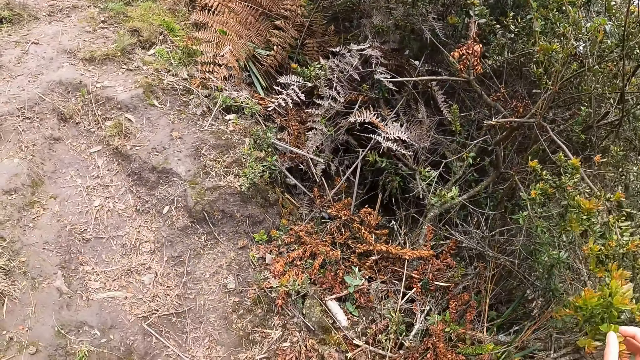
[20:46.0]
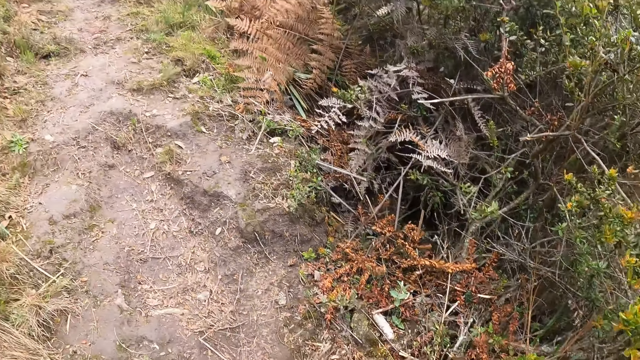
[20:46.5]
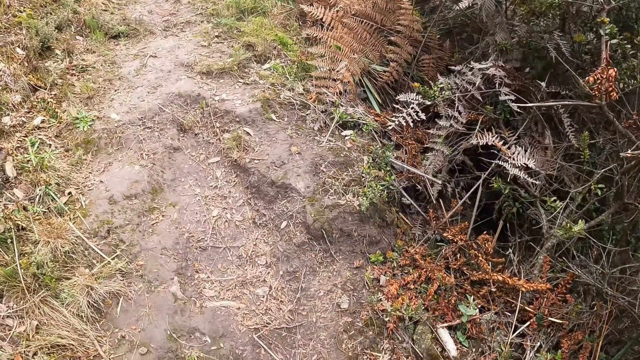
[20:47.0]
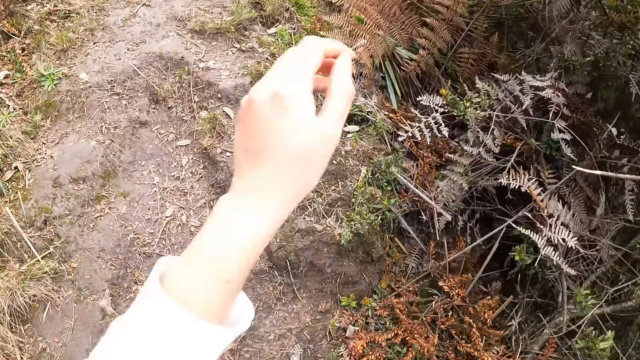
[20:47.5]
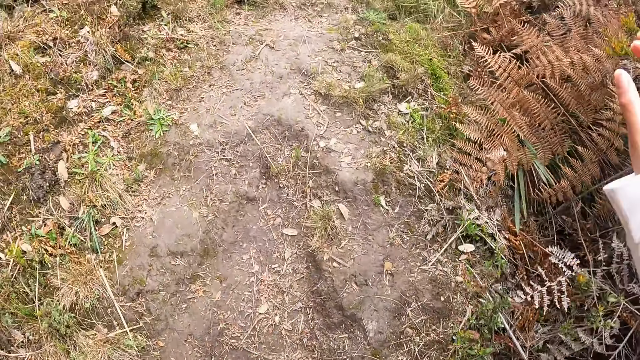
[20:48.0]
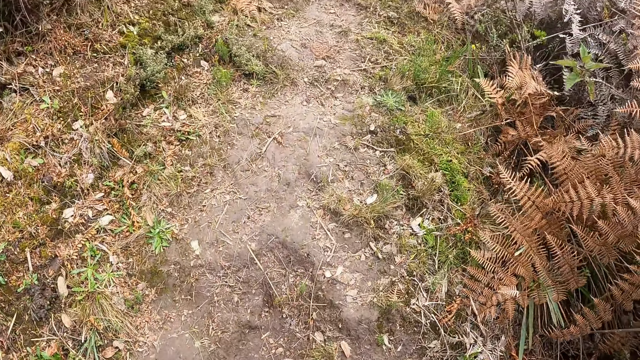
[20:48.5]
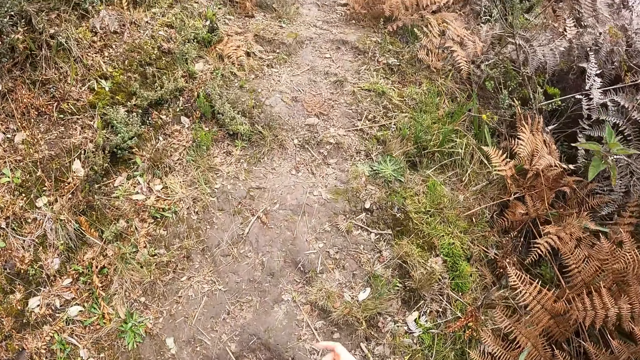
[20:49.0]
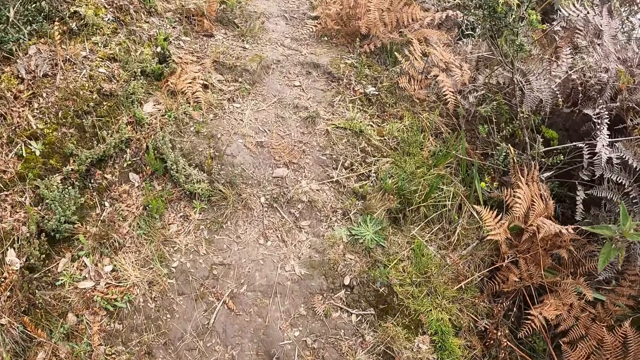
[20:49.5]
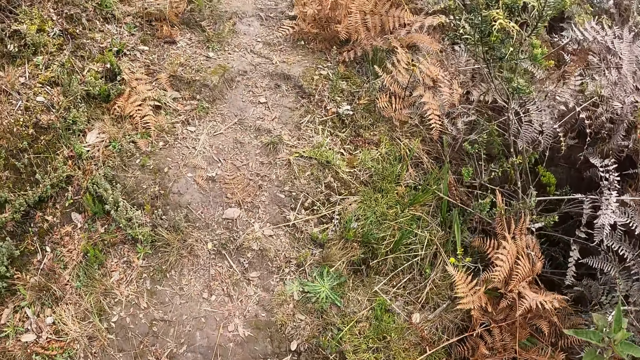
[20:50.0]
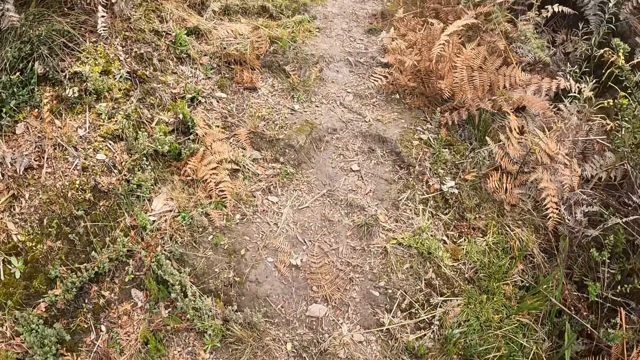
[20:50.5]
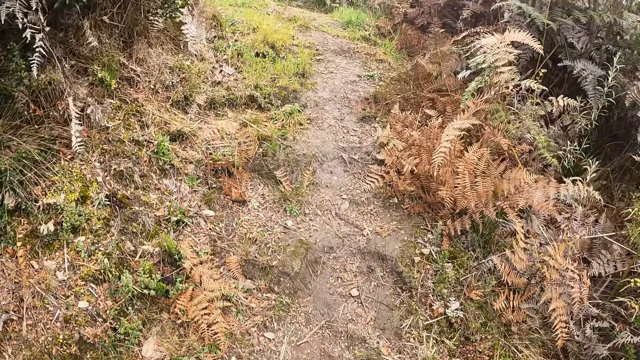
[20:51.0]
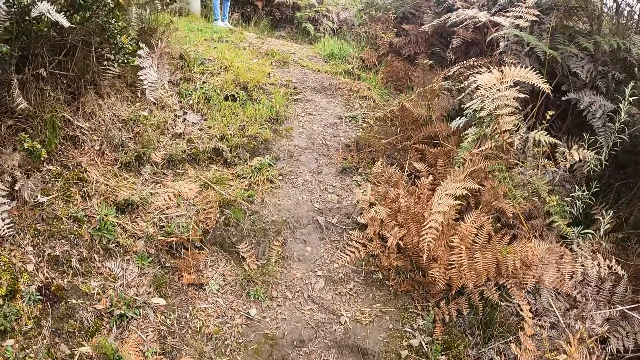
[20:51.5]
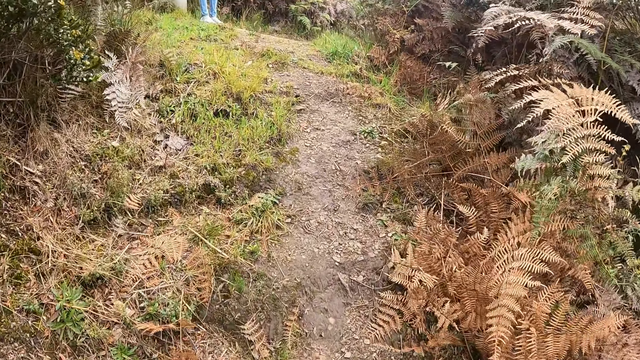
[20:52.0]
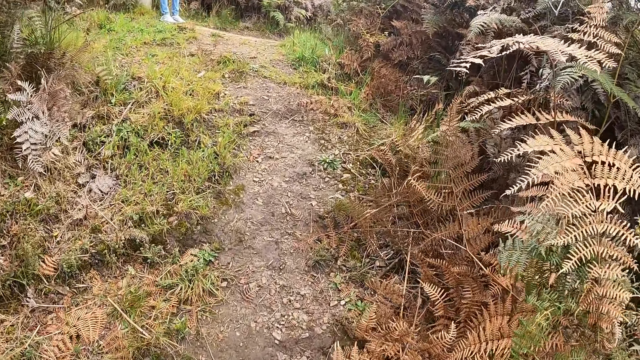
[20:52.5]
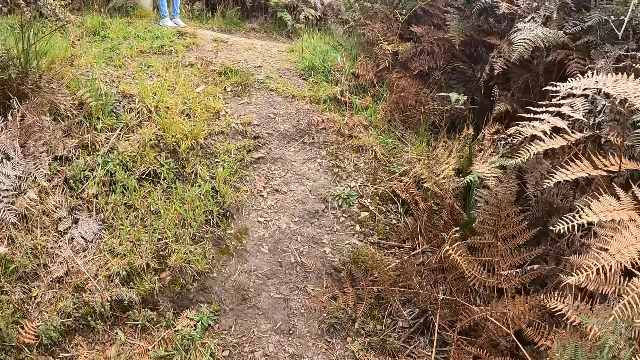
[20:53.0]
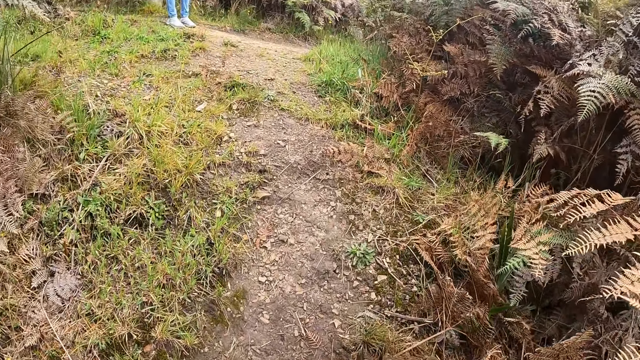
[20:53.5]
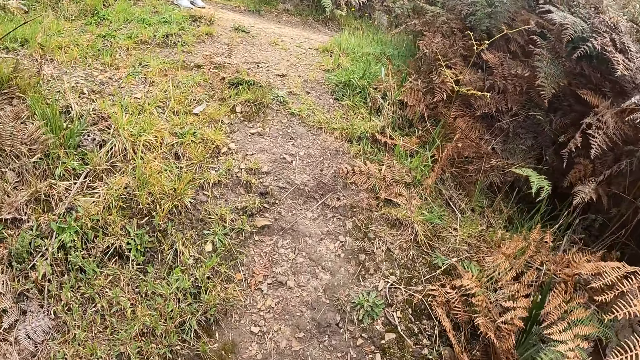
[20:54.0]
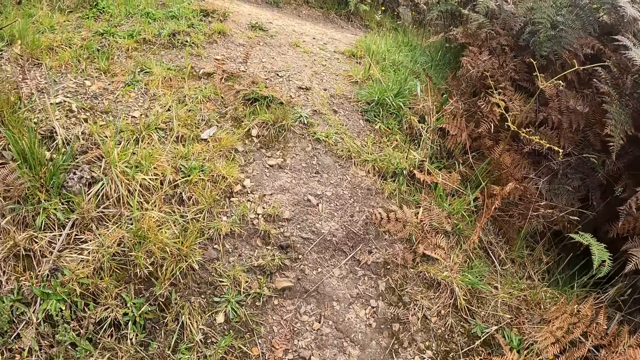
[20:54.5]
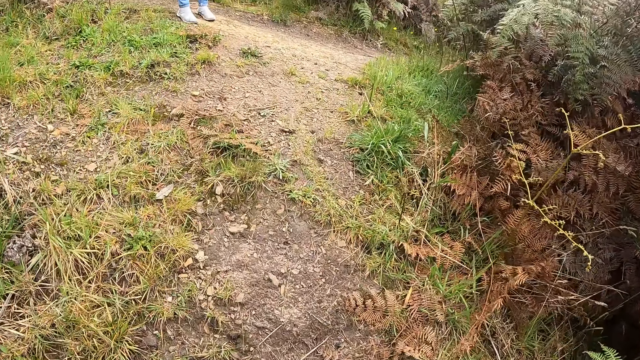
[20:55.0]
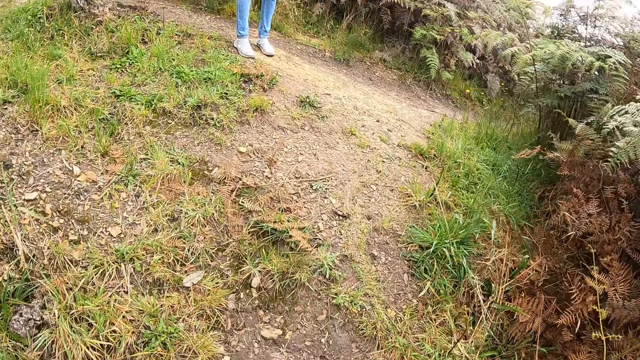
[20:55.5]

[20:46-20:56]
The camera wearer touches some leaves or a tree branch with her right hand. She looks around. She walks up the hill. She lifts her left hand up. She lifts her right hand up. She lifts her left hand up. A person stands still.

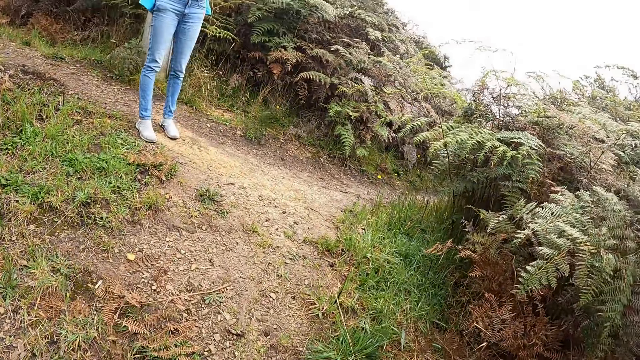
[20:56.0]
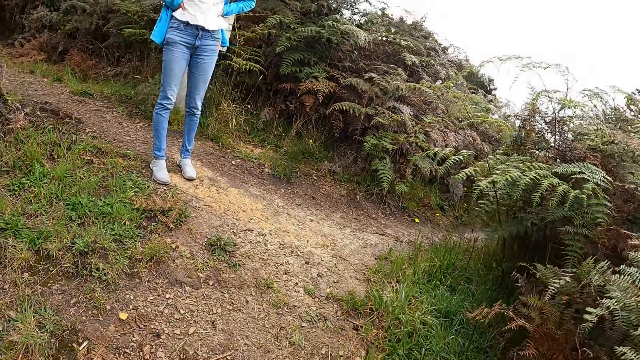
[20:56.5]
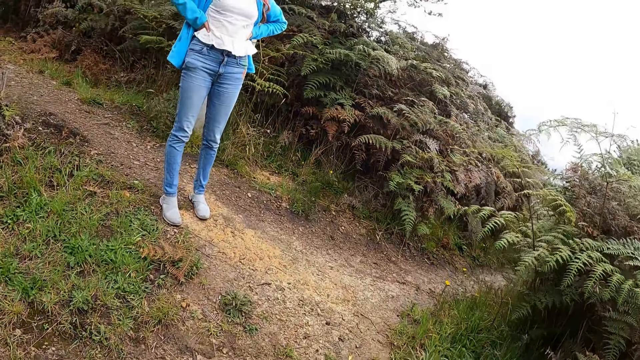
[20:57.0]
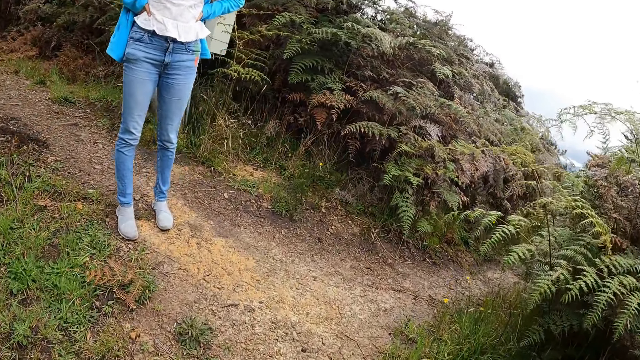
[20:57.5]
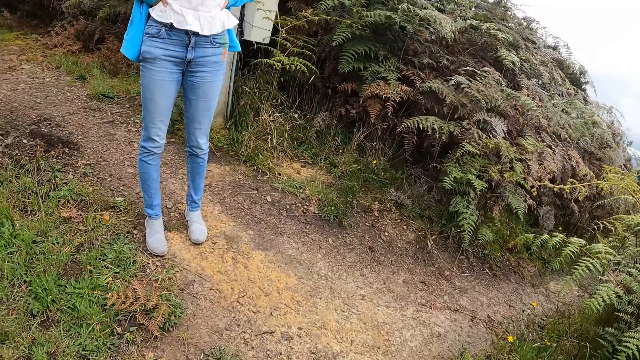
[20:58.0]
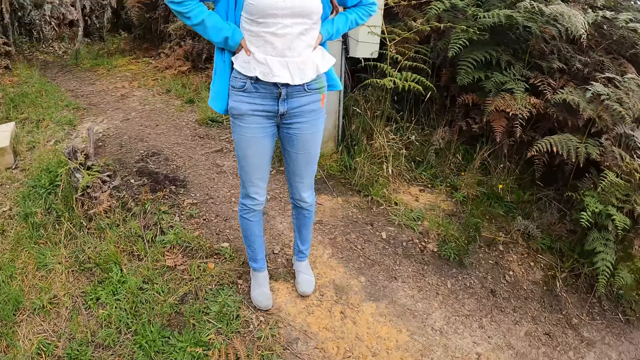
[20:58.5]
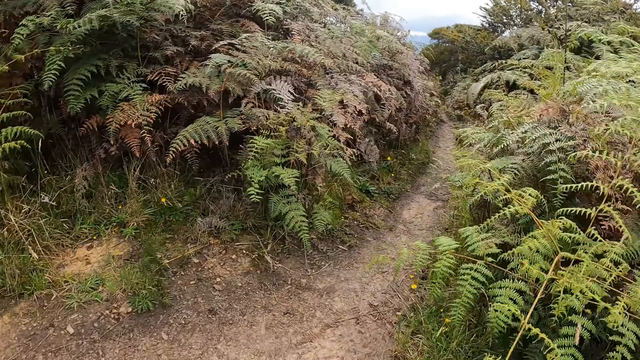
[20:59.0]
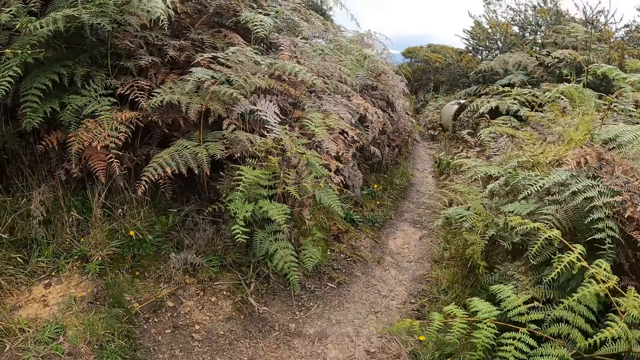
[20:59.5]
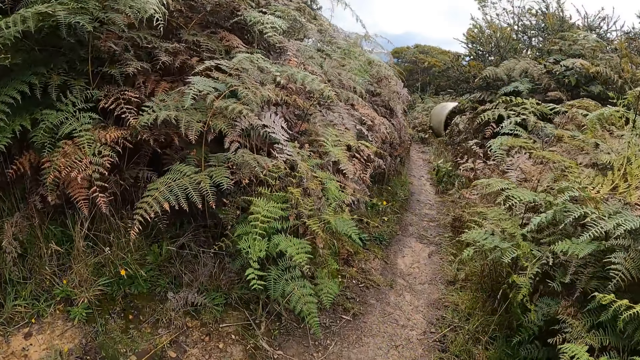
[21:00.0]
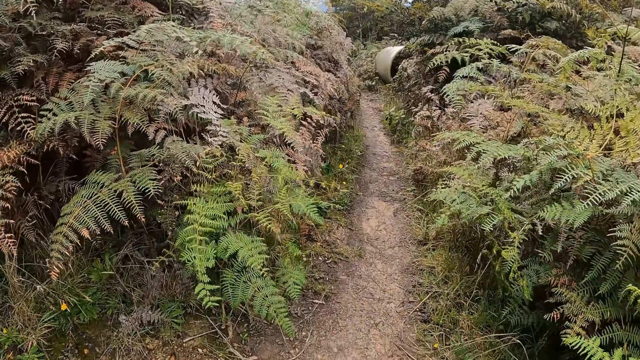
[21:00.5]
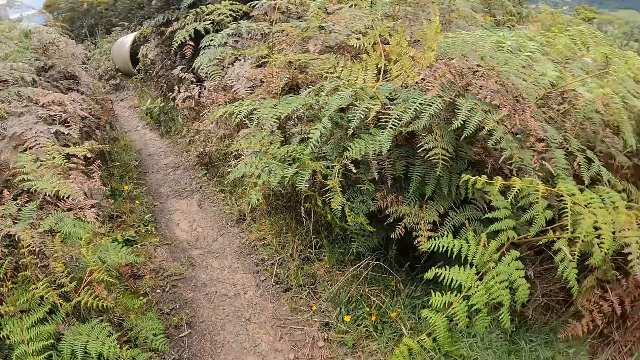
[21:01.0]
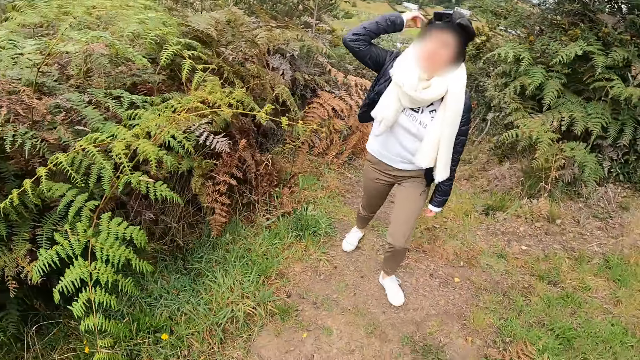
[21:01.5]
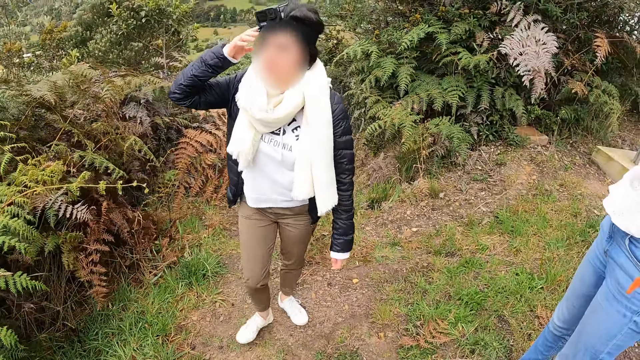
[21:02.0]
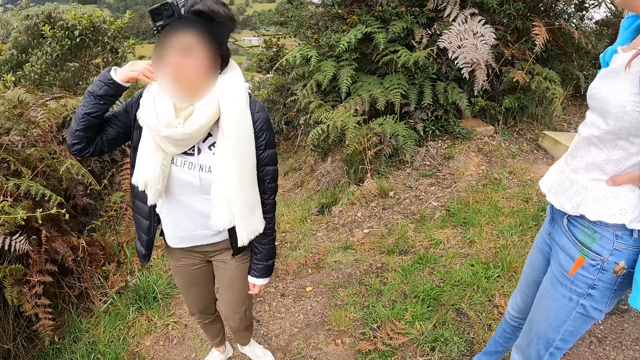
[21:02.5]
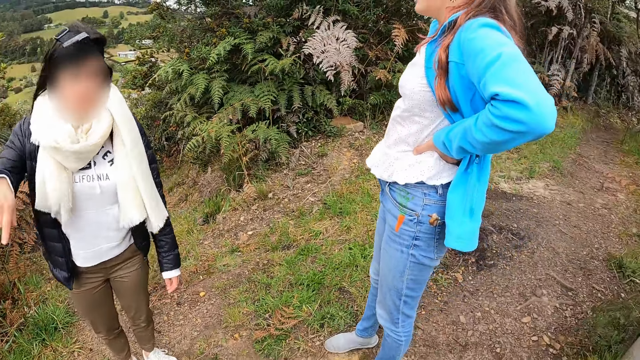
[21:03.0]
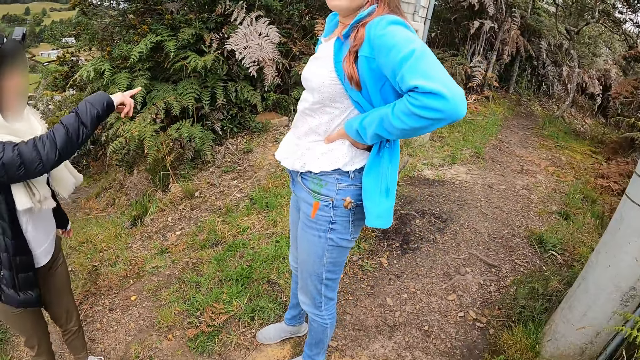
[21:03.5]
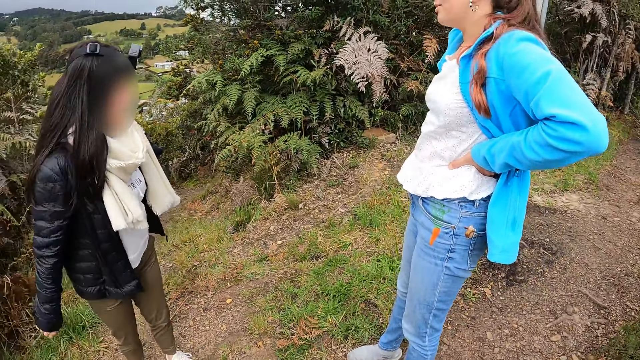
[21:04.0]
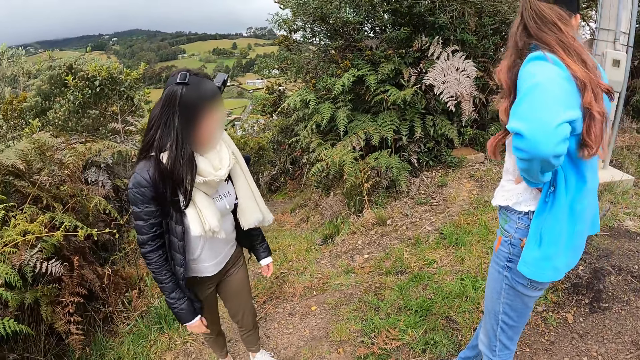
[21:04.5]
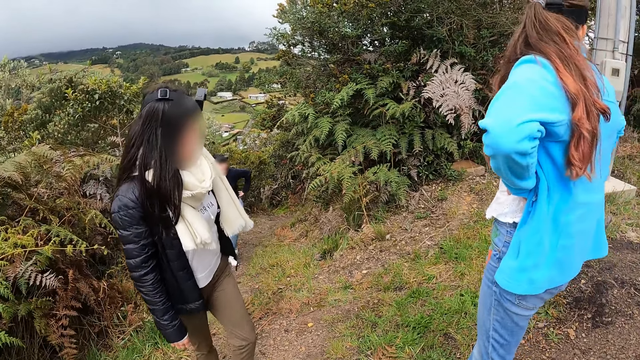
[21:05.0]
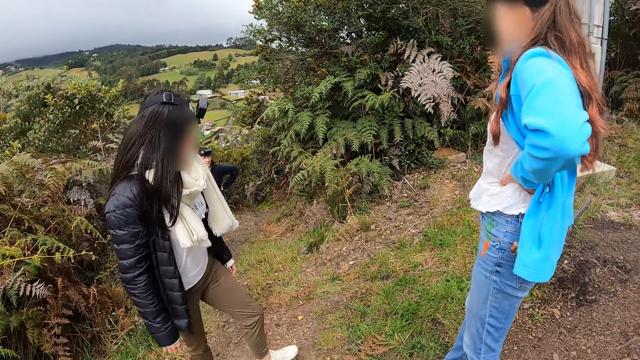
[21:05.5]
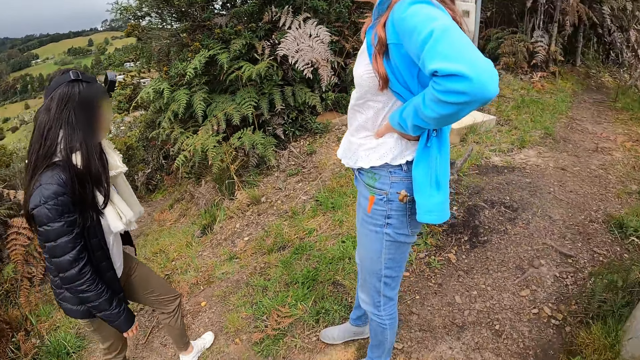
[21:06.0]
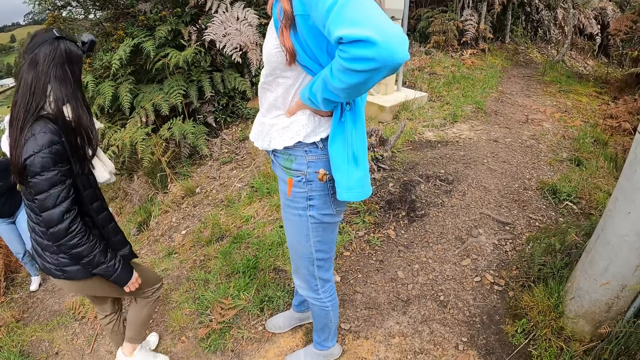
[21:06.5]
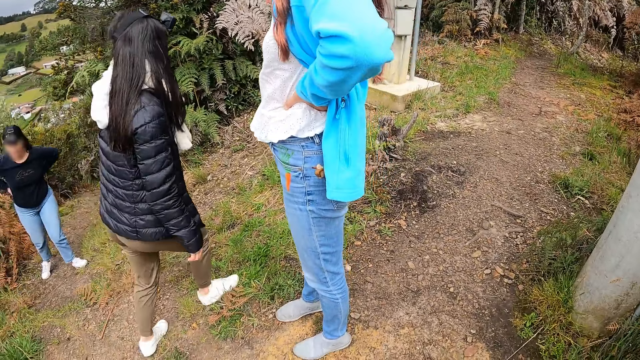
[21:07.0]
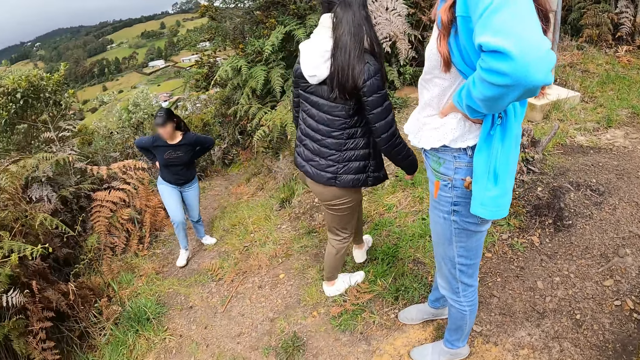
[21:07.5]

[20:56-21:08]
The camera wearer looks around. A woman walks up the hill. The woman touches her hair with her right hand. The woman gestures with her hands. A person turns. Another woman walks up the hill. The first woman walks.
